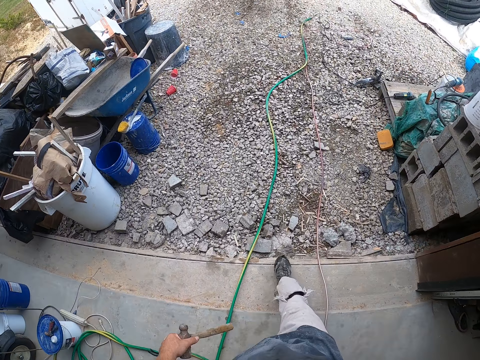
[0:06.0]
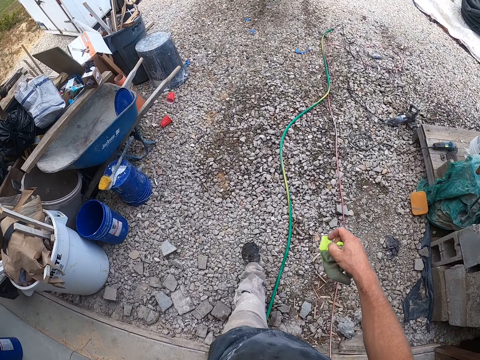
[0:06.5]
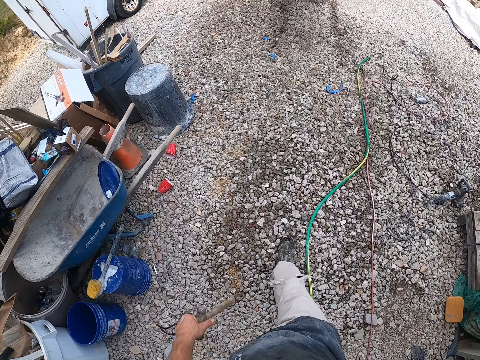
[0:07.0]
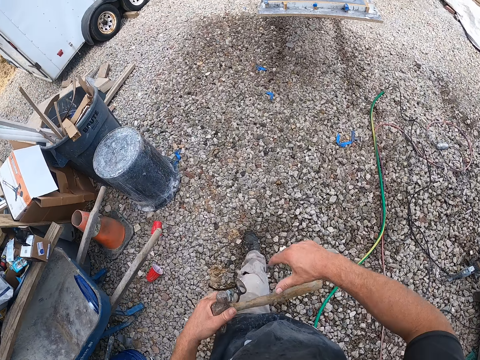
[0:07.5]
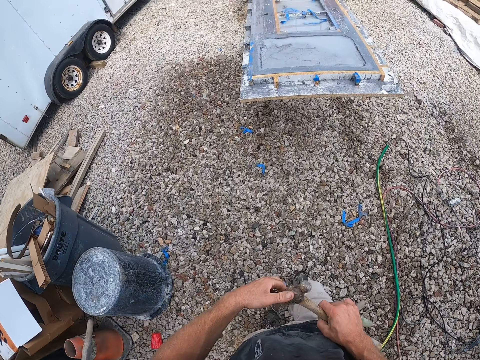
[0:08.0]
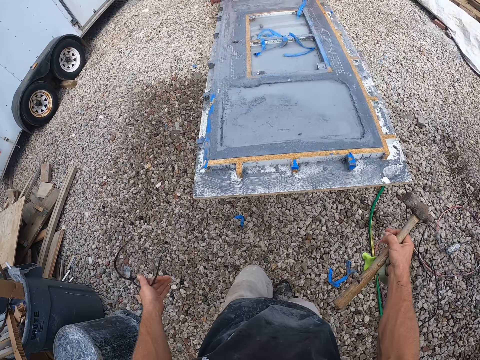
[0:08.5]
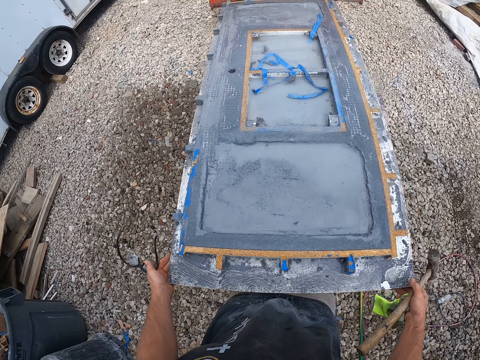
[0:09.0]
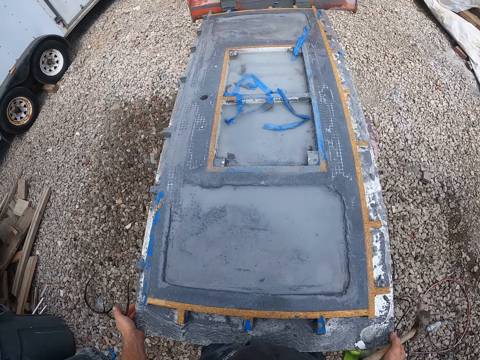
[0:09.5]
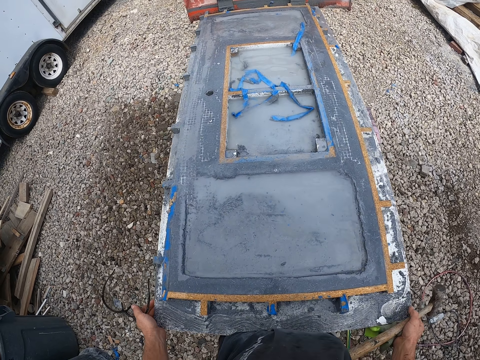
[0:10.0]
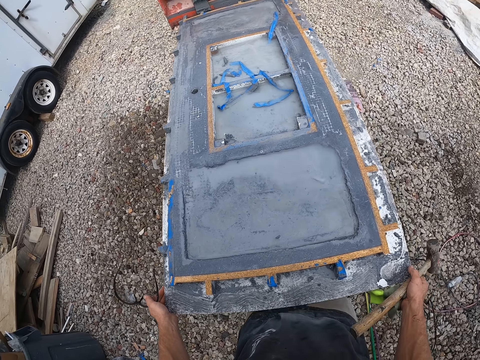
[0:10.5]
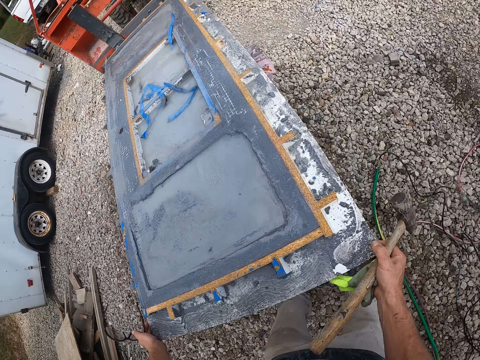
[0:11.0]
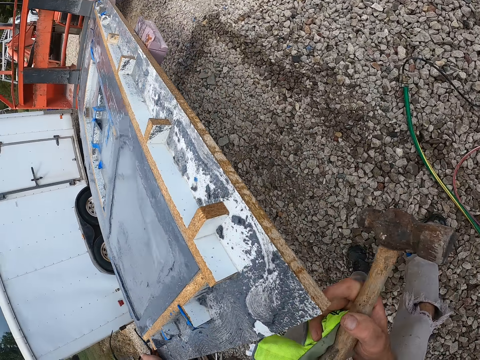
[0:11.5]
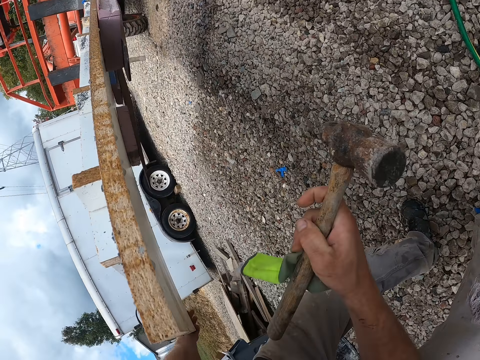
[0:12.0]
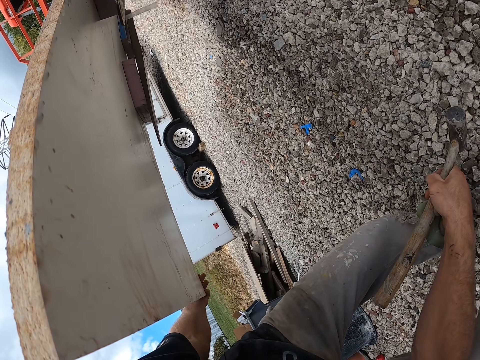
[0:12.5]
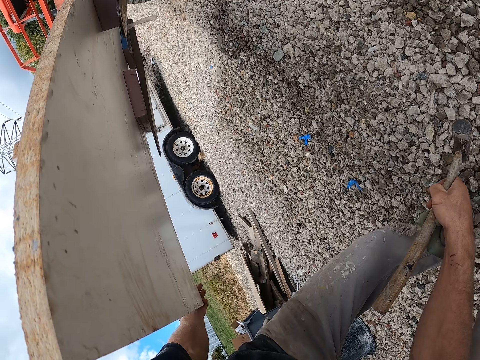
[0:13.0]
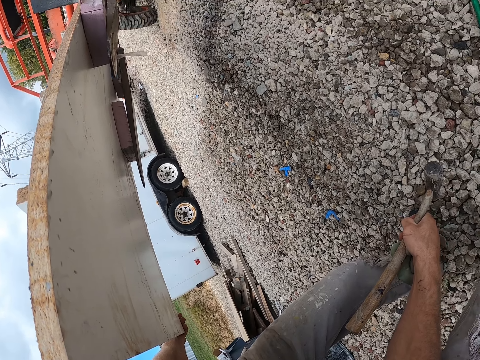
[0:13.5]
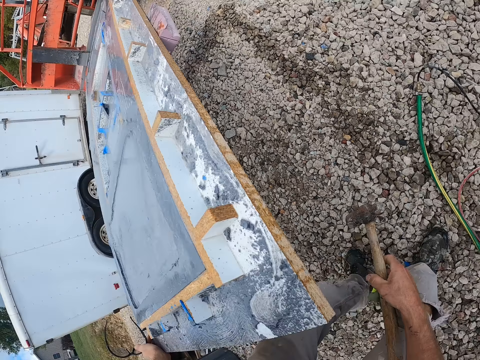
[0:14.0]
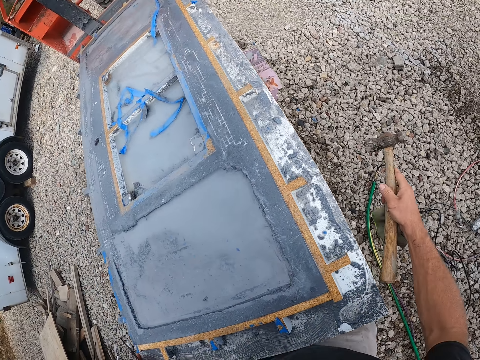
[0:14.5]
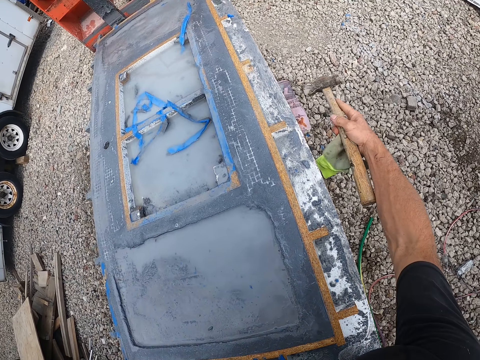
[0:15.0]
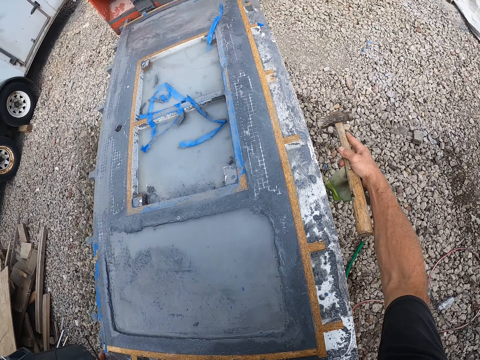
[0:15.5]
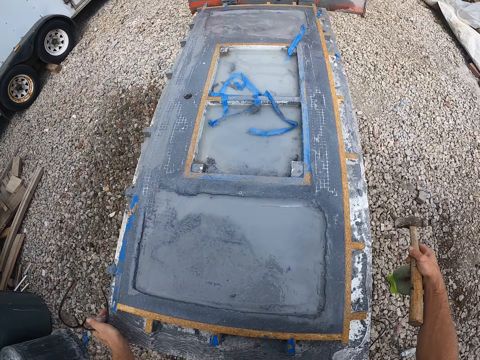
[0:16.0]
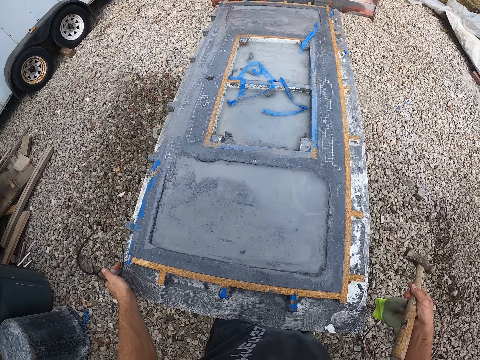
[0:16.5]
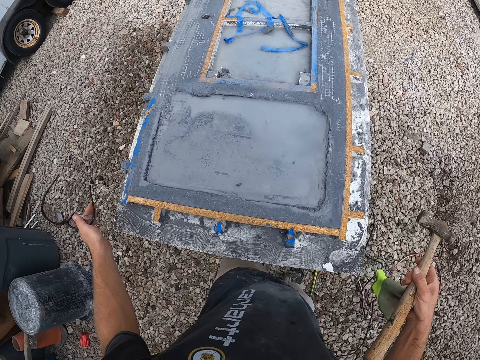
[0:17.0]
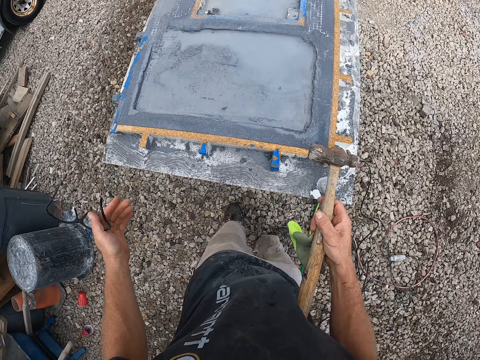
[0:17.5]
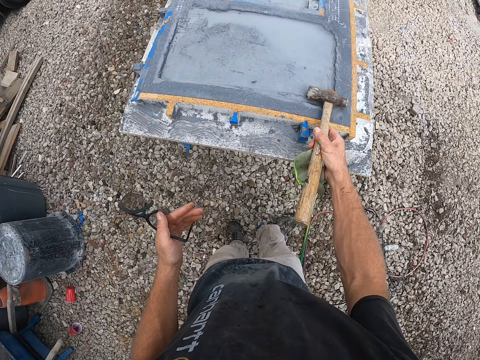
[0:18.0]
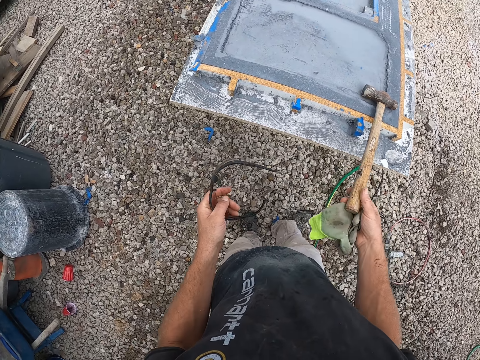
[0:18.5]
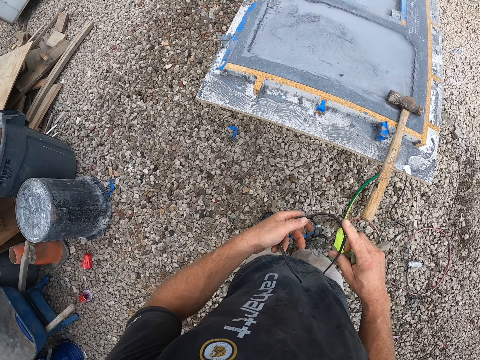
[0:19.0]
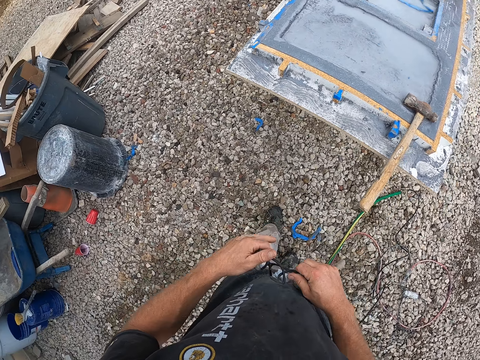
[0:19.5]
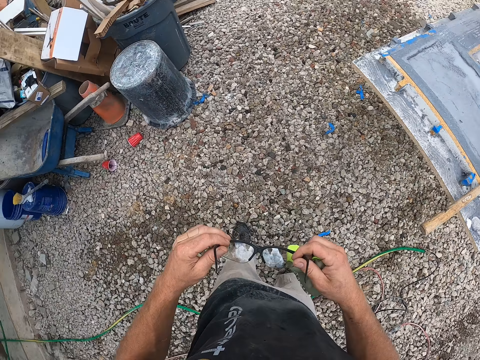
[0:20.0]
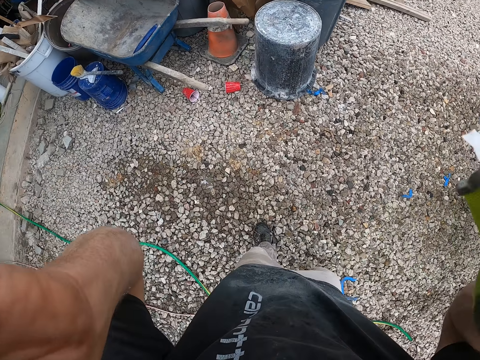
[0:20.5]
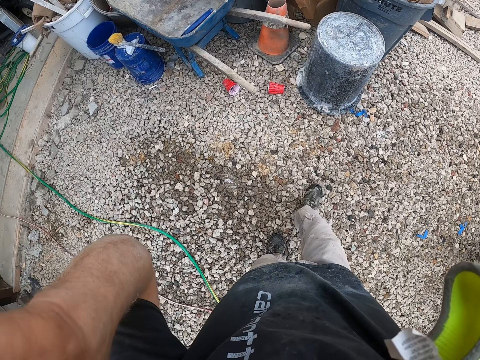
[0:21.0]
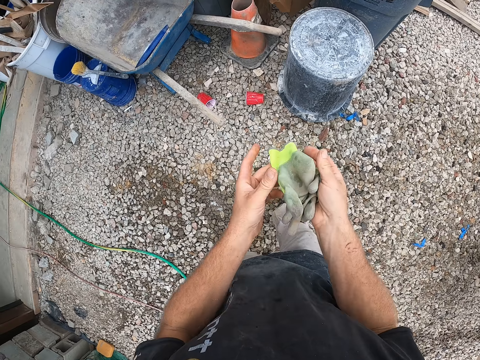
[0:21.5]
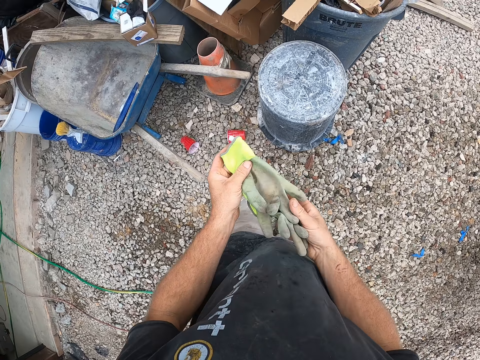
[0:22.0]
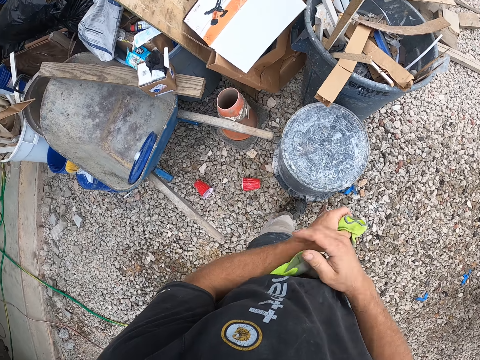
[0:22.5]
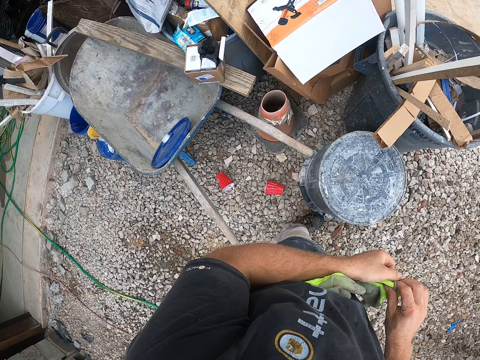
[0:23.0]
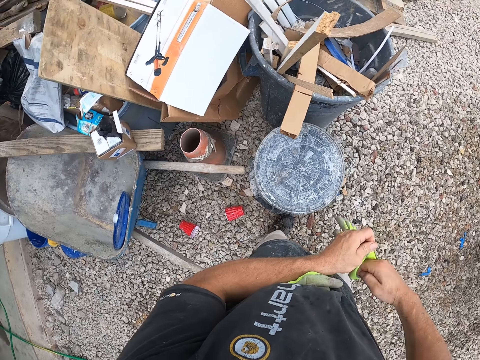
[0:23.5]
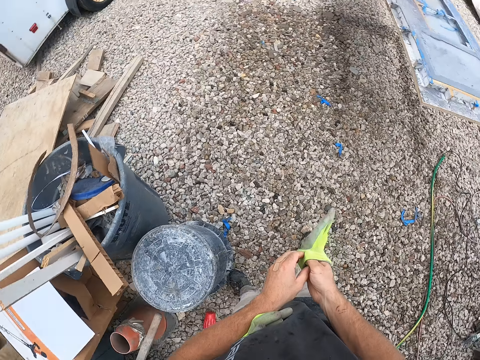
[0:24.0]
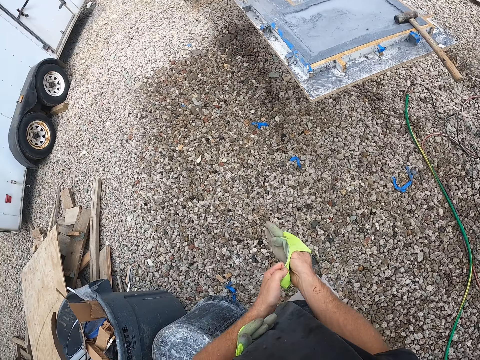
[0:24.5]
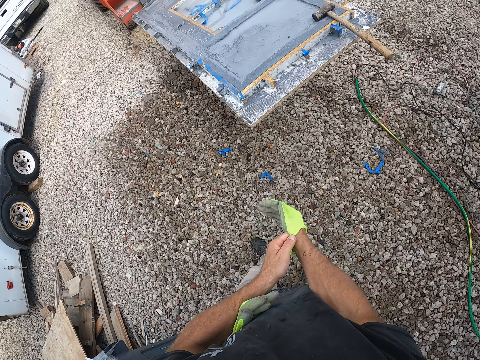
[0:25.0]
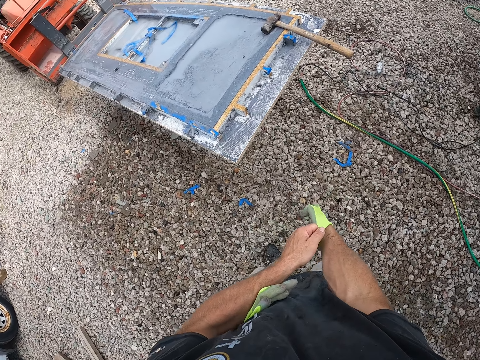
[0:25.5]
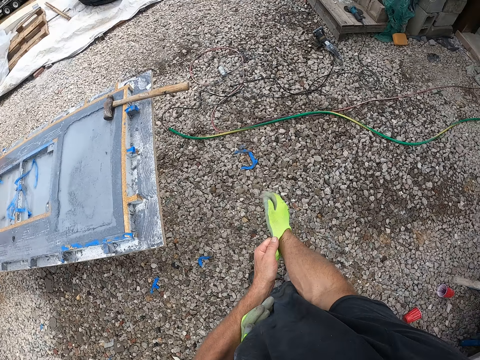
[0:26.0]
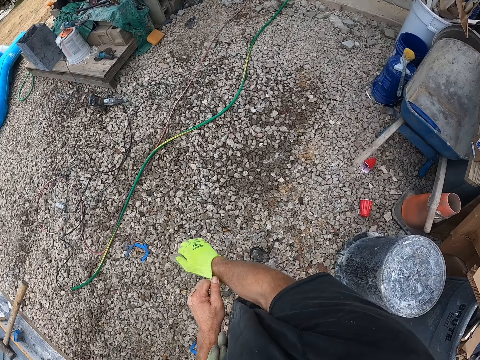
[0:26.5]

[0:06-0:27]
The camera wearer holds the hammer with his right hand. He adjusts a work bench outside the workshop with his hands. He holds a solid wood and looks at the solid wood. He bends. He looks at the lower side of the solid wood. He hits the work bench with the hammer in his right hand. He moves back. He drops the hammer in his right hand on the work bench. He holds the protective glasses with his right hand. He turns to the left. He puts on the protective glasses. He makes a step forward. He holds the gloves with his left hand. He places a glove between his left hand and the stomach. He puts on the glove. He wears the glove on his left hand. He makes a step forward. He wears the glove on his left hand.

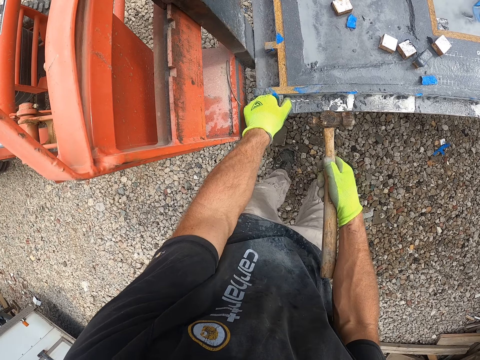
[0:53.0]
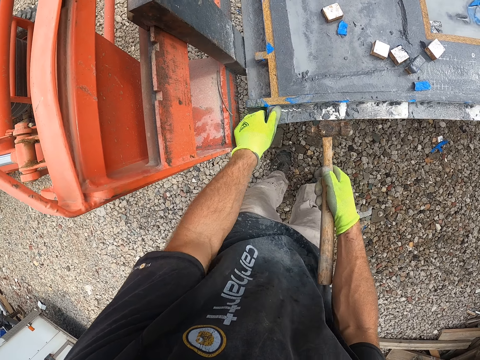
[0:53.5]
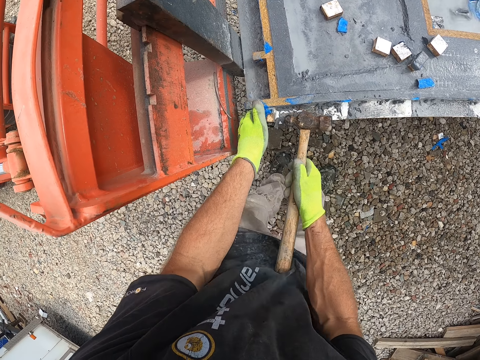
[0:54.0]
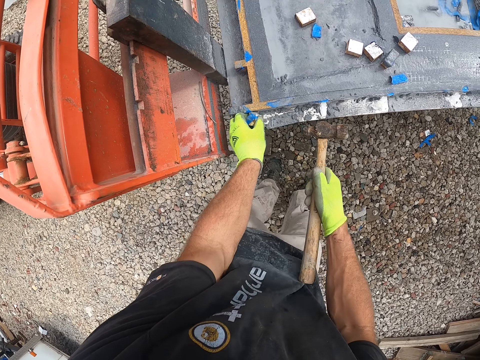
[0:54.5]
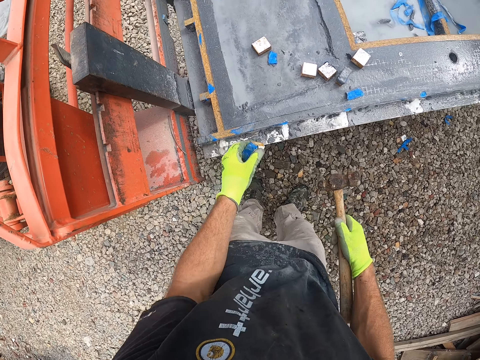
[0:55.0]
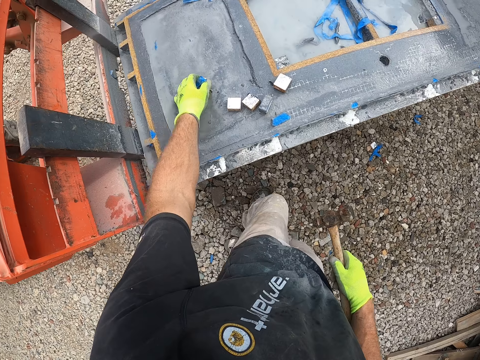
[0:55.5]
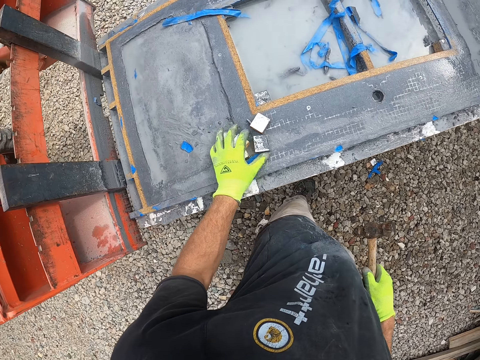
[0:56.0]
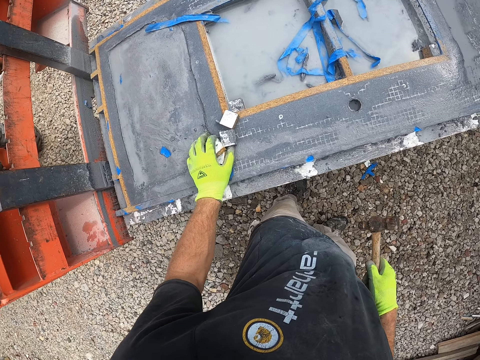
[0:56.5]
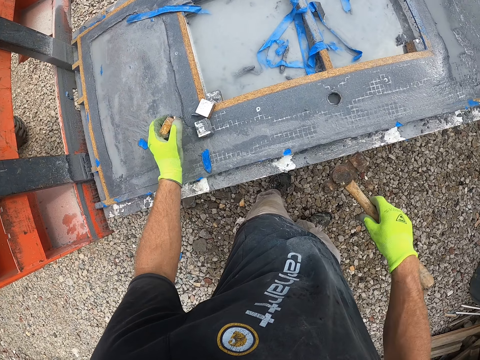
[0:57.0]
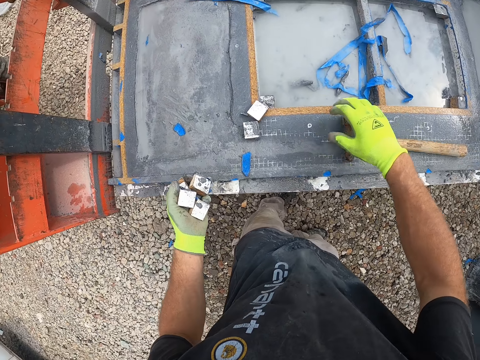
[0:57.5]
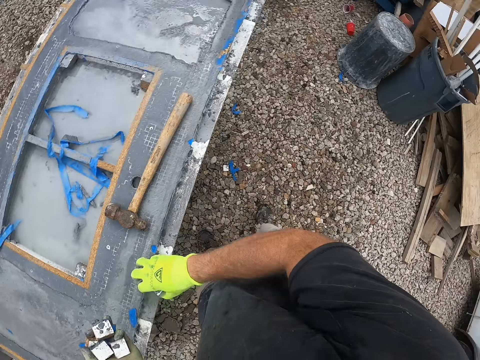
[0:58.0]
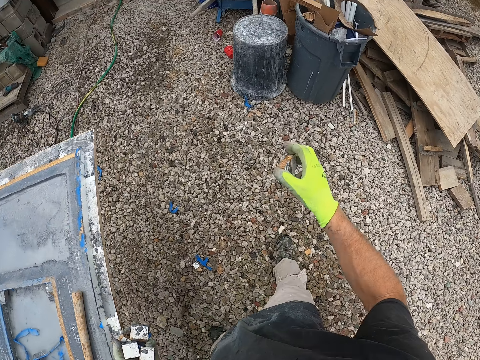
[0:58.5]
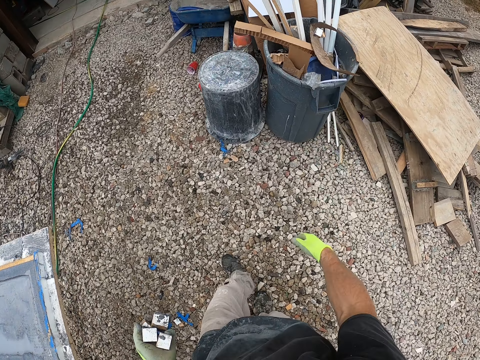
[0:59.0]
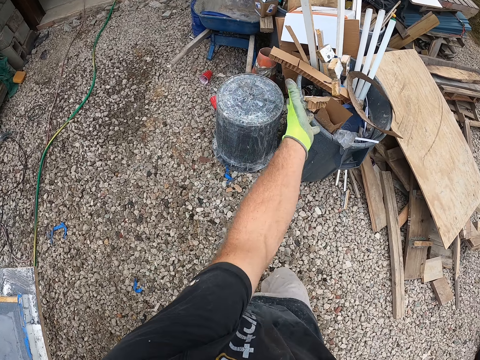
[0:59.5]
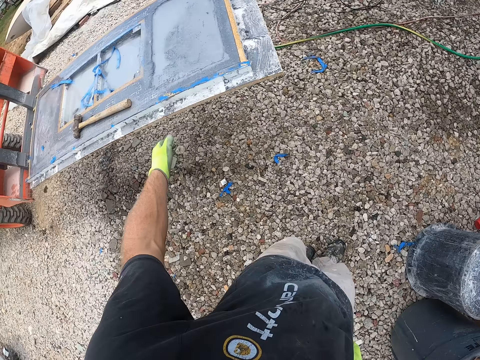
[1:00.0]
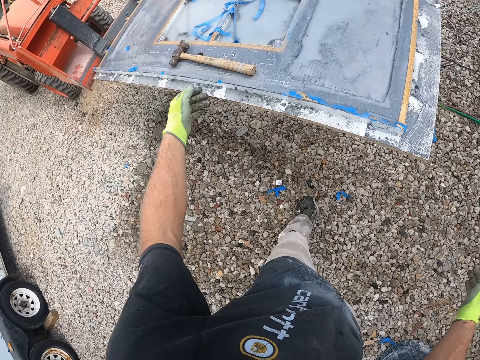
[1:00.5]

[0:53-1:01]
The camera wearer removes a small wooden piece on the work bench with his left hand. He hits the small wooden piece on the work bench with the hammer in his right hand. He pulls the piece of wood from the solid wood. He drops the small wooden piece in his left hand on the work bench. He packs the small wooden pieces on the work bench with his left hand. He picks the pieces of wood from the solid wood with his left hand. He drops the hammer in his right hand on the work bench. He packs the small wooden pieces on the work bench with his right hand. He picks the pieces of wood from the solid wood with his right hand. He throws away the small wooden pieces into the waste bin or bucket. He turns to the left. He throws the pieces of wood into the bucket. He turns to the solid wood.
